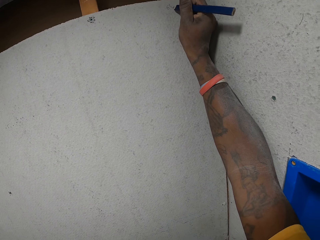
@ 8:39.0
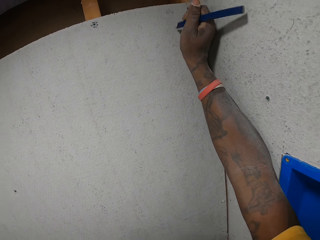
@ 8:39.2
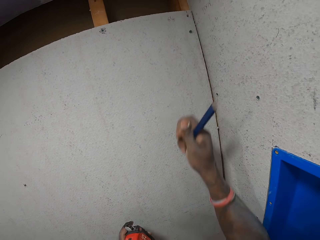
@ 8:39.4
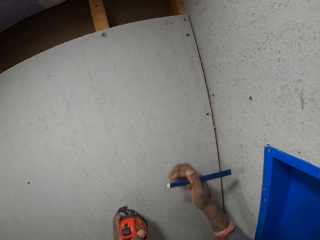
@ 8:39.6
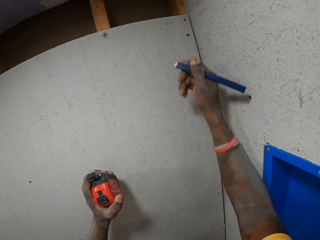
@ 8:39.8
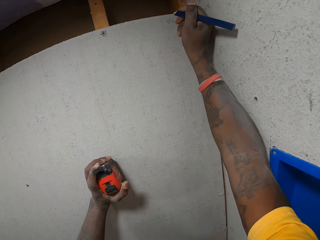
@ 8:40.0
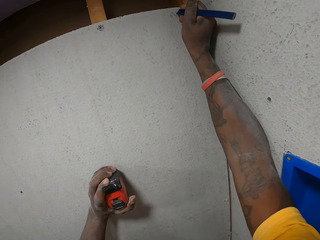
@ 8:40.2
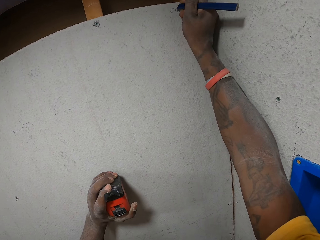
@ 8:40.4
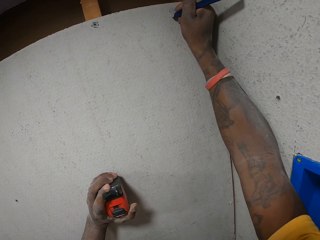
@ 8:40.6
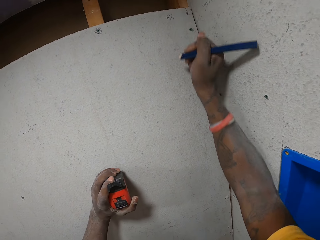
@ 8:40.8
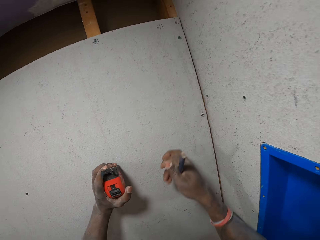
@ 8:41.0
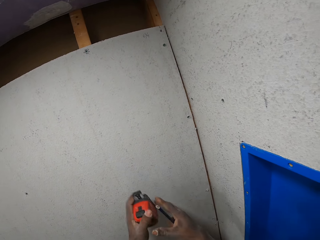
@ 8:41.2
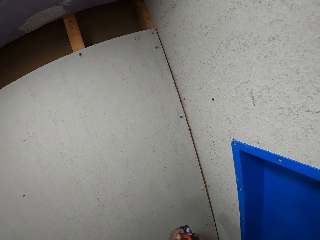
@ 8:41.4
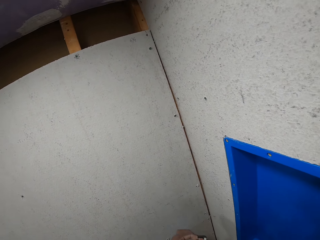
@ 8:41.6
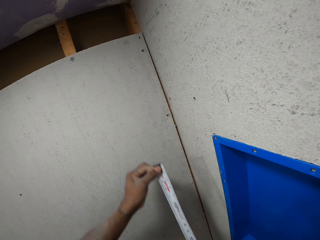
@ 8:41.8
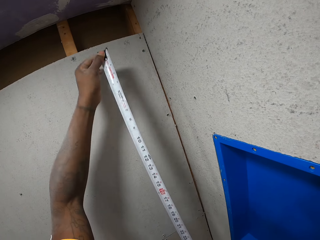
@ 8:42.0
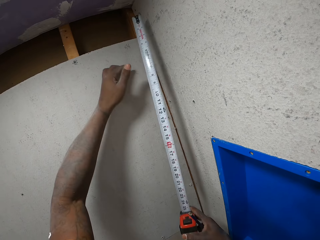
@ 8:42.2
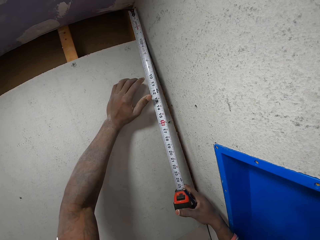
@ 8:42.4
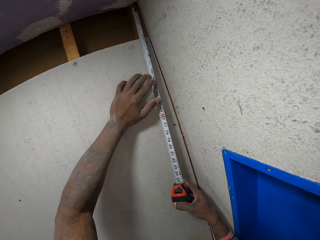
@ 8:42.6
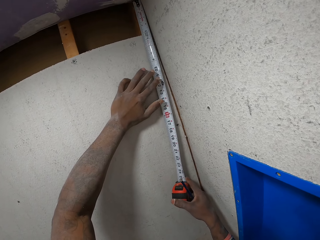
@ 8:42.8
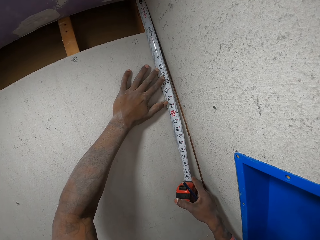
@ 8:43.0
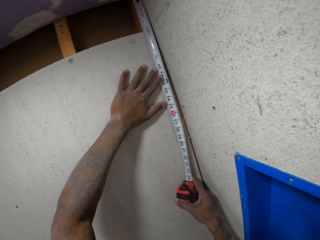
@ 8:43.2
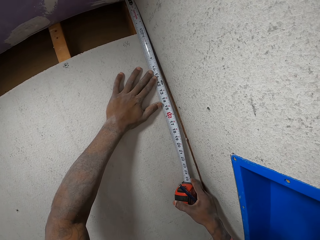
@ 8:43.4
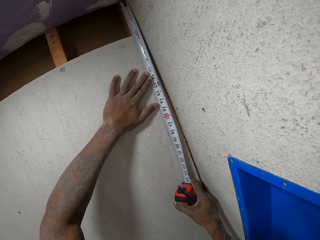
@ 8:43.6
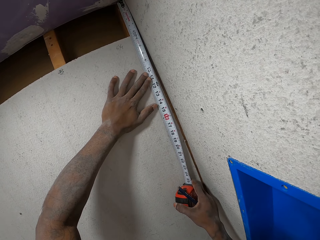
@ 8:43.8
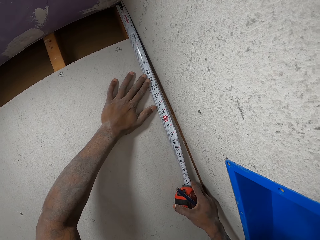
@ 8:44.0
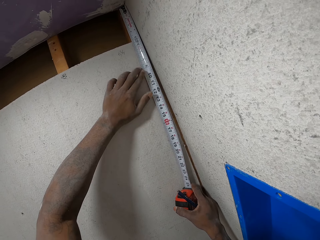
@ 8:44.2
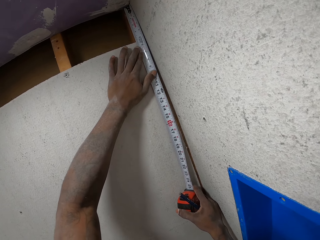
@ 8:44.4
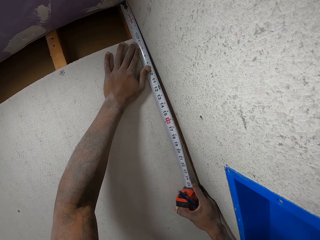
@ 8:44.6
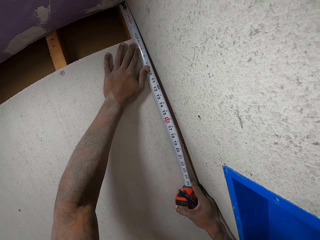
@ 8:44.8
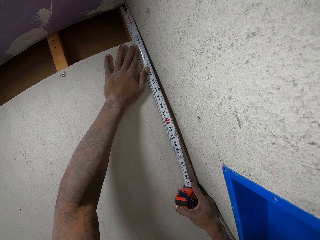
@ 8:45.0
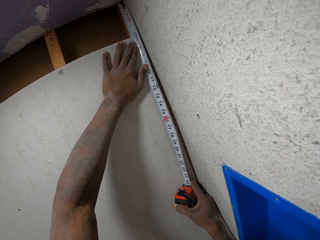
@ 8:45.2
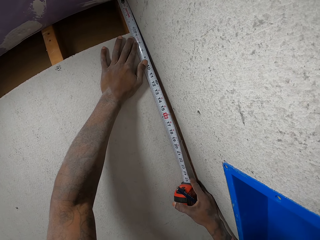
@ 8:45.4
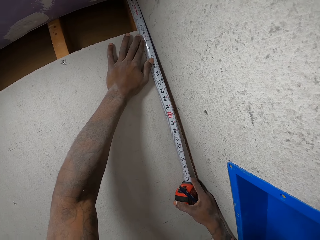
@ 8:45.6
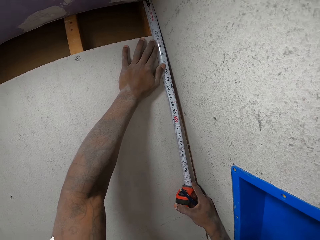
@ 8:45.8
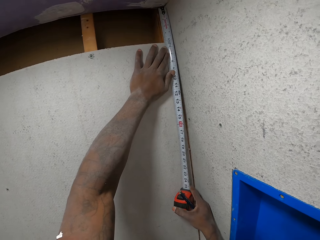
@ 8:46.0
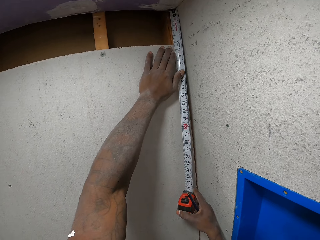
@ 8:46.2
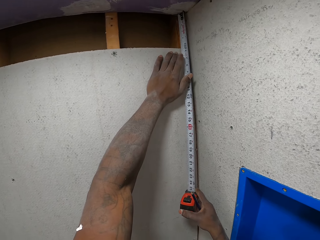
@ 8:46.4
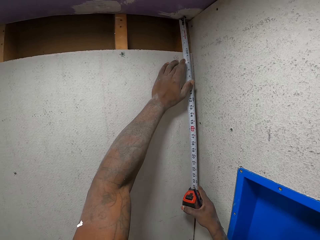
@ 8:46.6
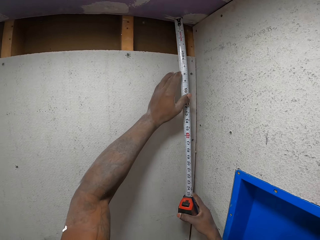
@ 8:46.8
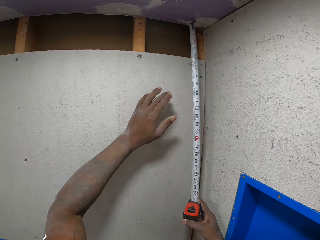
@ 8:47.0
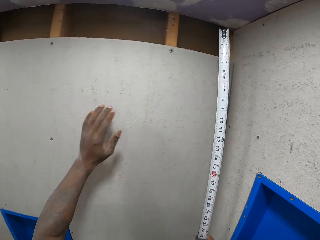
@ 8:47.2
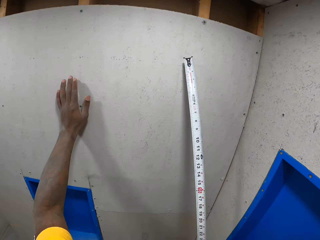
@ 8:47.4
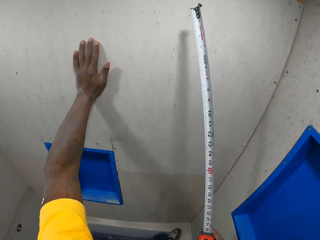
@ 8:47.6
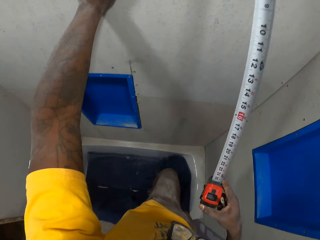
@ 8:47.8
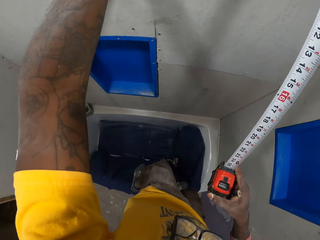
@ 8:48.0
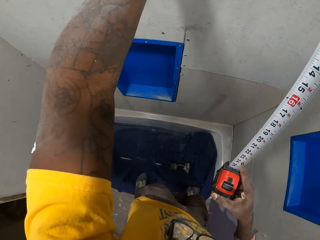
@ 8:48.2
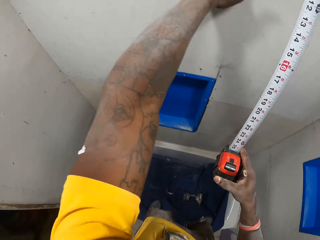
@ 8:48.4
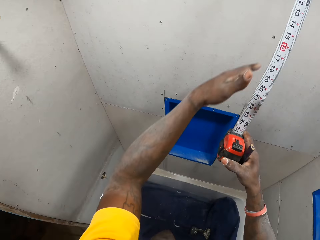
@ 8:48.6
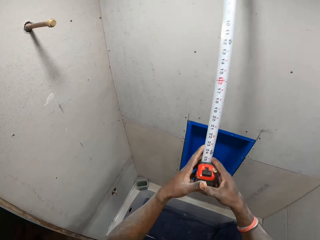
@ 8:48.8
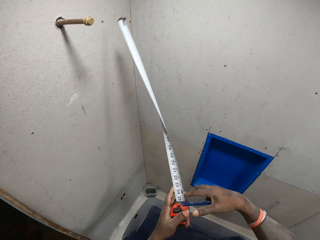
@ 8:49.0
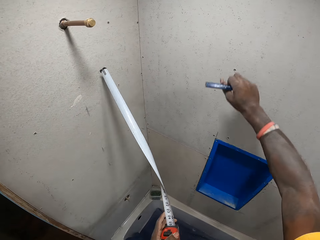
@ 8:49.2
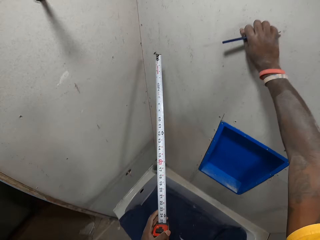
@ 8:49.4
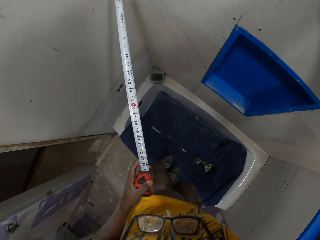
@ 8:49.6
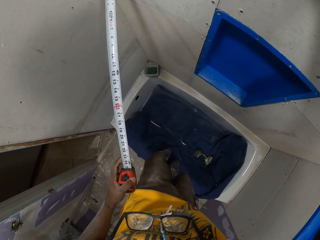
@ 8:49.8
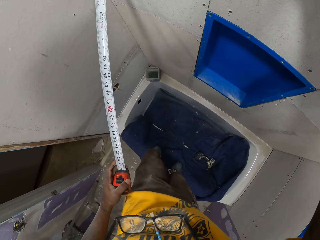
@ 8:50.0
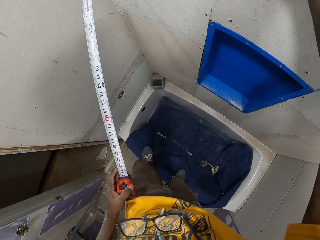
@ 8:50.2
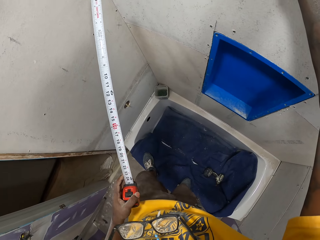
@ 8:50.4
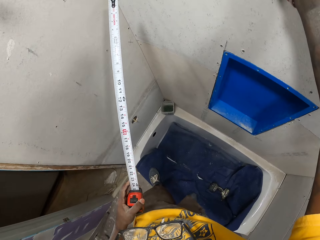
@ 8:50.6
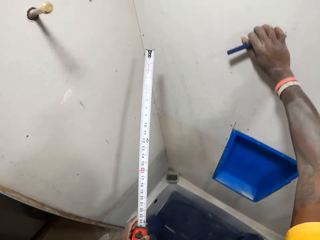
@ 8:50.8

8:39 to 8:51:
The camera wearer pulls the tape measure. He takes measurement with the measuring tape in his right hand. He holds the tape measure on the cardboard wall. He stares at the tape measure on the cardboard wall. He removes the tape measure from the cardboard wall.

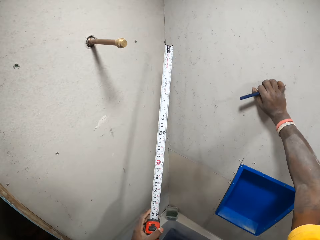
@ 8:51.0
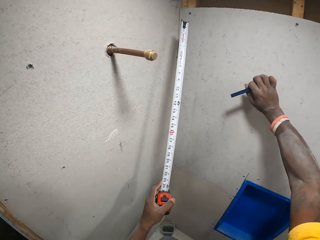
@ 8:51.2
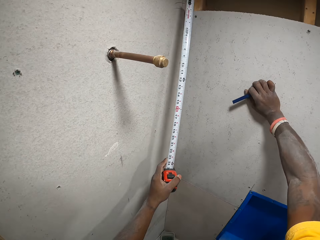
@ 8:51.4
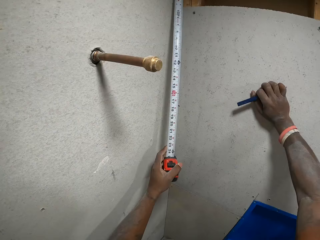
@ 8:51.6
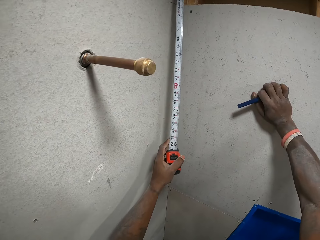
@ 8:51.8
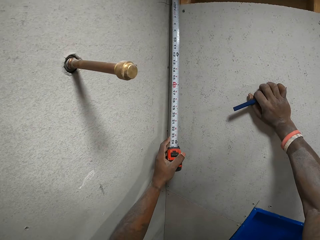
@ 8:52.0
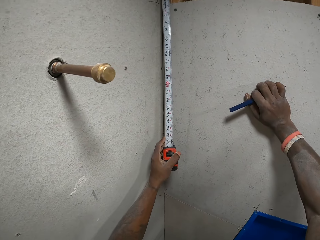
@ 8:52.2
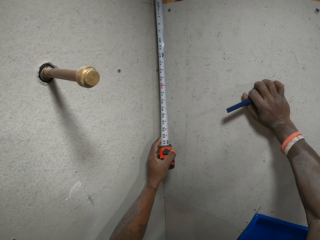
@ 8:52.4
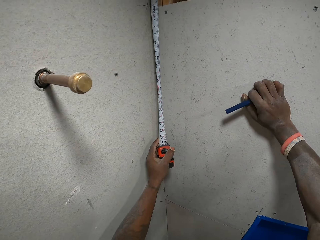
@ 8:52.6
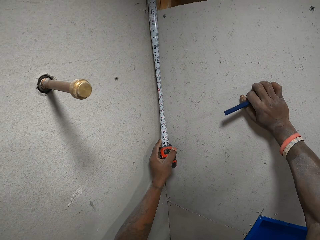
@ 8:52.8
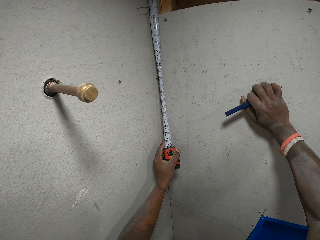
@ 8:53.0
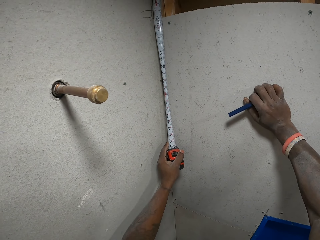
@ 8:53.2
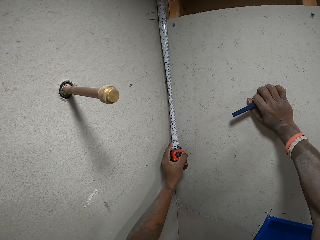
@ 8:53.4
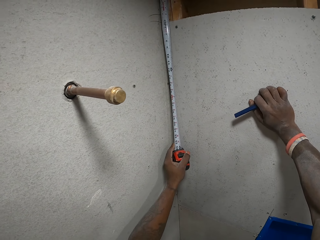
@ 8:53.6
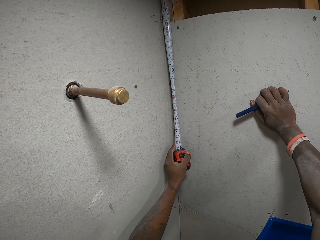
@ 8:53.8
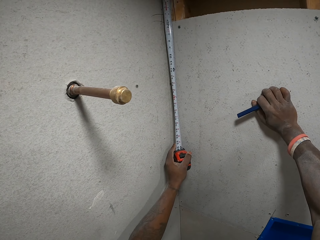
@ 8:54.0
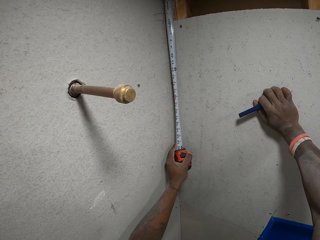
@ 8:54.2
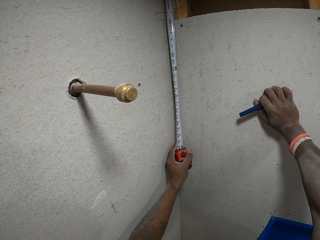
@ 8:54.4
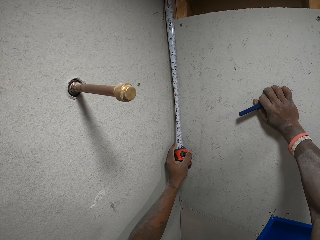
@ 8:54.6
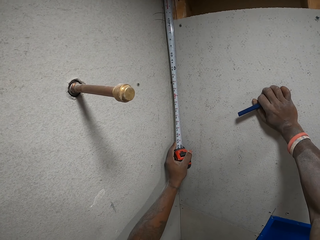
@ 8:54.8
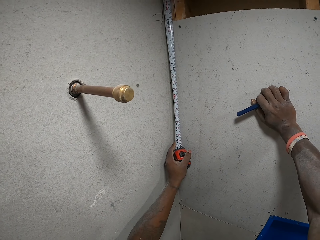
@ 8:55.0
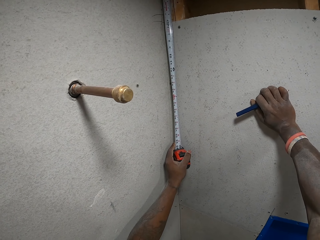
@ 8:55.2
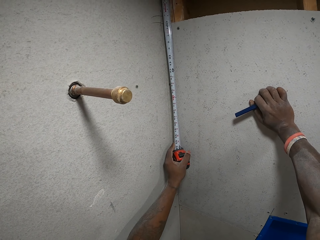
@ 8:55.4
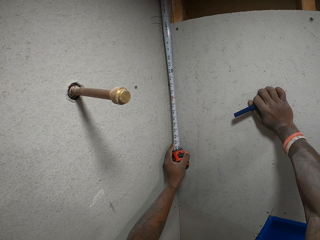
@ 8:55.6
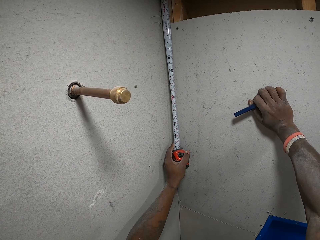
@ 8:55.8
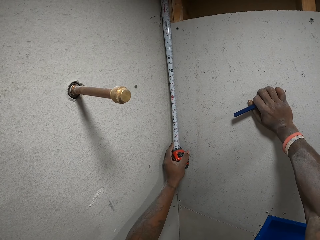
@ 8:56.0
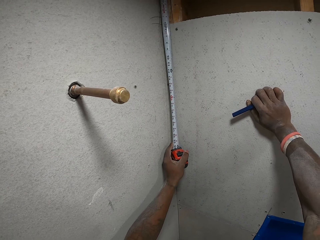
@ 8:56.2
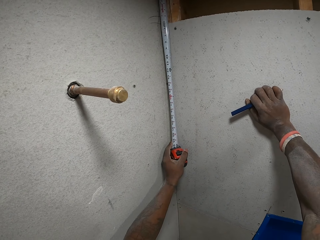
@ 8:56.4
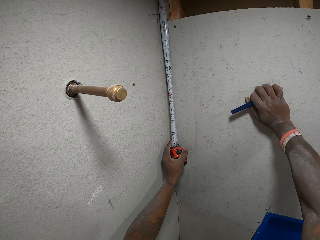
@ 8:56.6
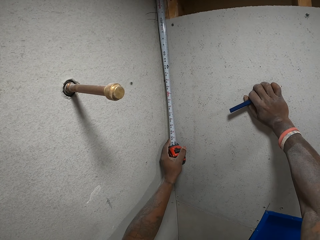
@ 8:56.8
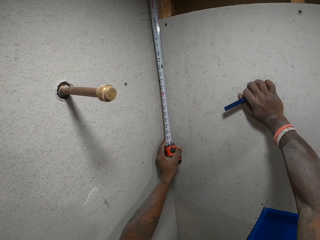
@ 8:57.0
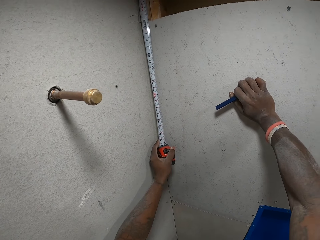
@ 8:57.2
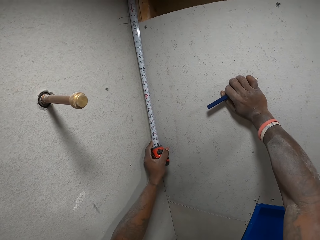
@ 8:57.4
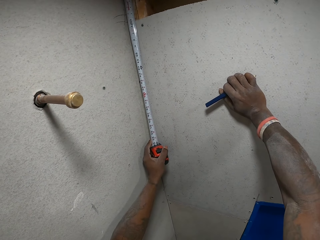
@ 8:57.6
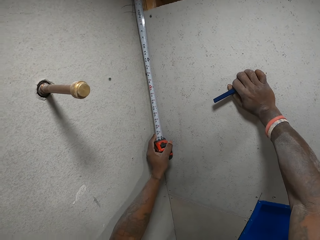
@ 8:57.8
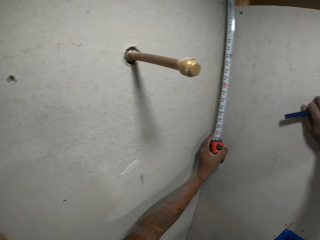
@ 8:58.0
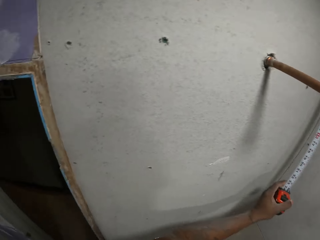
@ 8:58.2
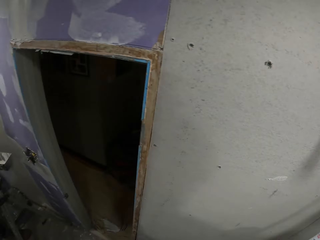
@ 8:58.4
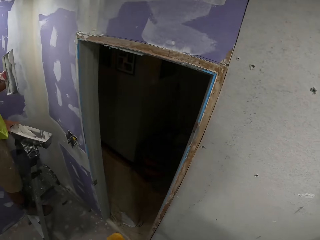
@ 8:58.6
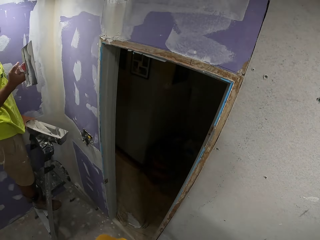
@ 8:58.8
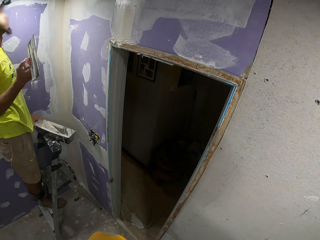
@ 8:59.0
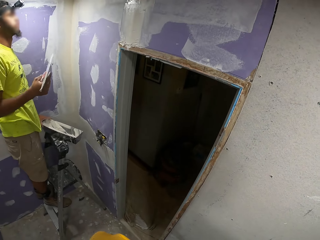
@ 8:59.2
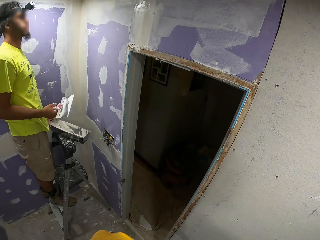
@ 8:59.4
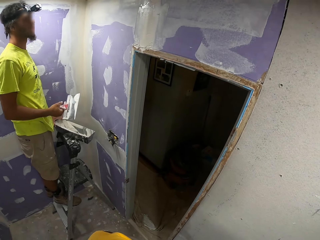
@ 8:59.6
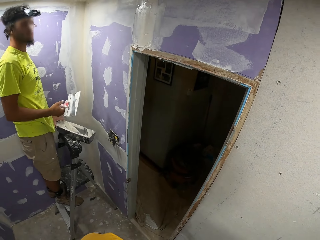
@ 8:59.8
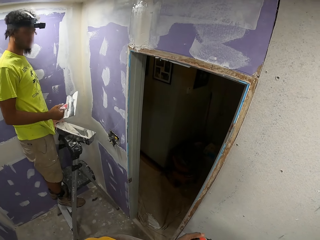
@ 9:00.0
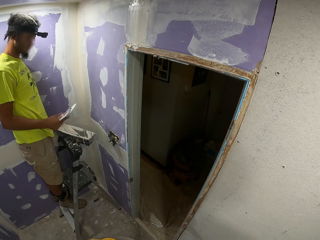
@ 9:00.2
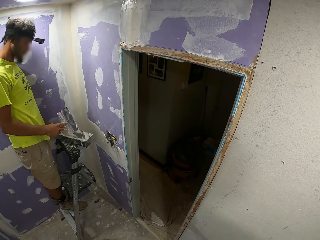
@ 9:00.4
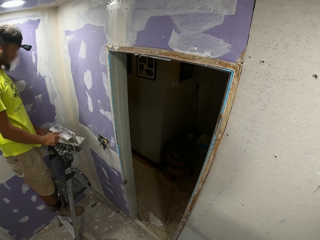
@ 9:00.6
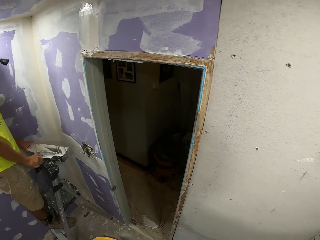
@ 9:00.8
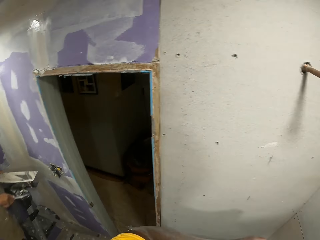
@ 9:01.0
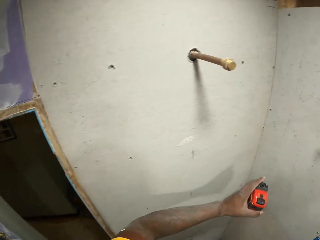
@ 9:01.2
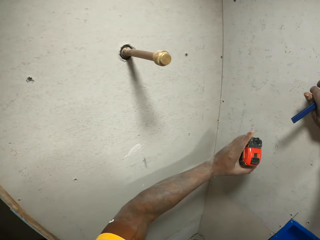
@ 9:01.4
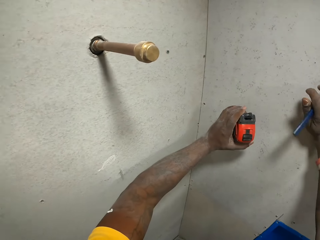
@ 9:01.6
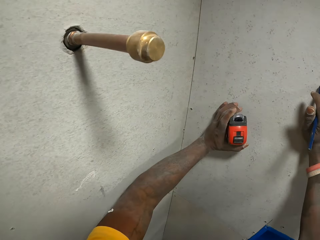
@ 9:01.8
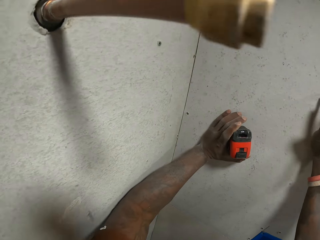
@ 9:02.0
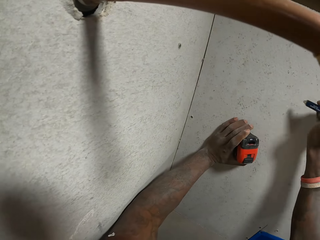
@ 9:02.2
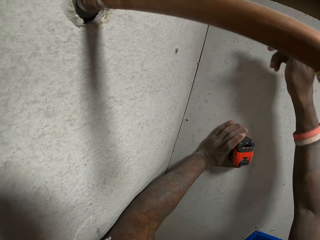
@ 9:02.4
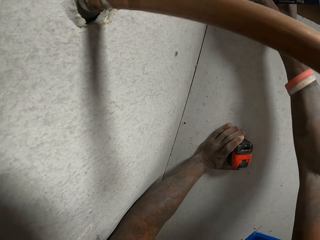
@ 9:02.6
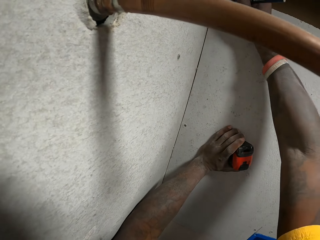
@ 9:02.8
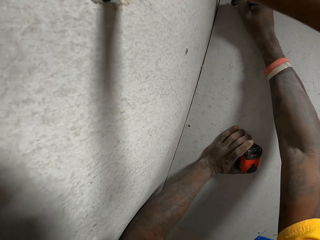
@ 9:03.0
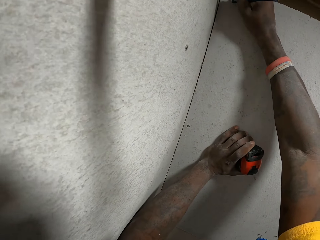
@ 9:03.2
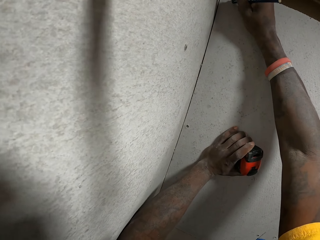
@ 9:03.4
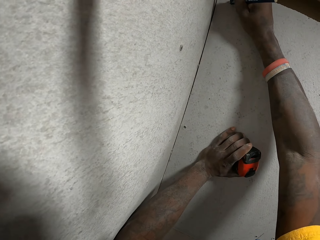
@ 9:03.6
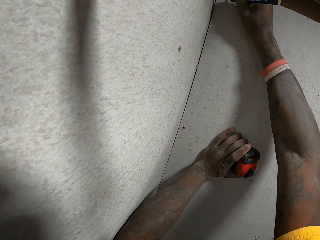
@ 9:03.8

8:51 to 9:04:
The camera wearer holds the tape measure on the cardboard wall. He stares at the tape measure on the cardboard wall. He looks around the house. He stares at a man in the house. He interacts with the man. The man holds a scraper in his right hand. The camera wearer looks around the house. He puts his hand on the cardboard wall. He draws on the cardboard wall with the utility knife in his right hand.
